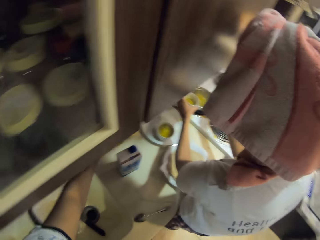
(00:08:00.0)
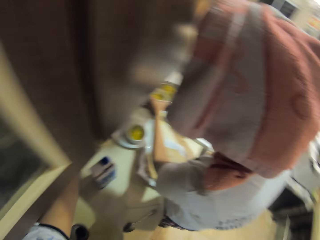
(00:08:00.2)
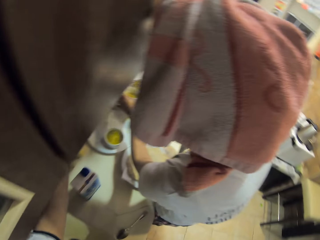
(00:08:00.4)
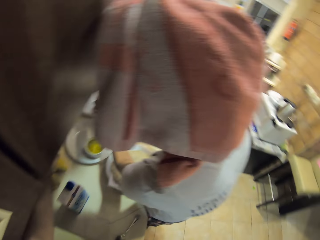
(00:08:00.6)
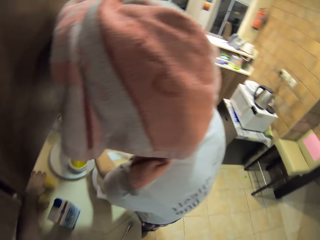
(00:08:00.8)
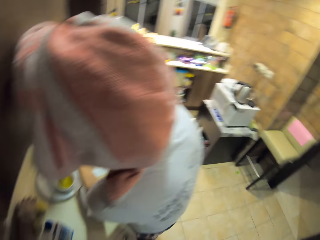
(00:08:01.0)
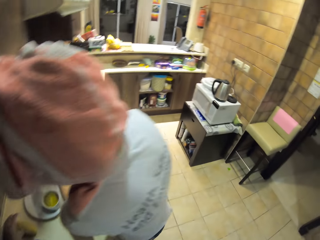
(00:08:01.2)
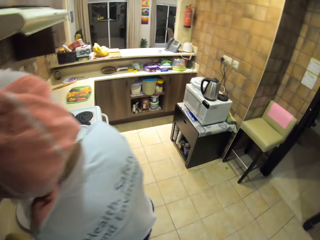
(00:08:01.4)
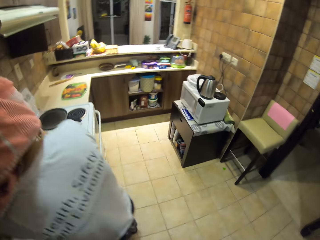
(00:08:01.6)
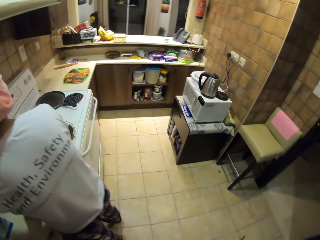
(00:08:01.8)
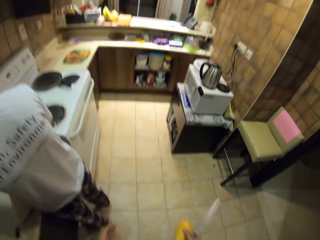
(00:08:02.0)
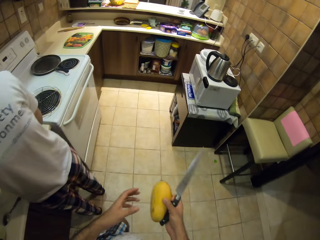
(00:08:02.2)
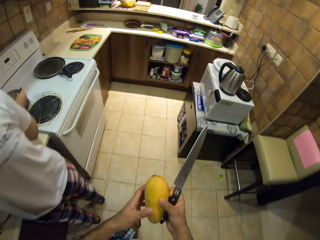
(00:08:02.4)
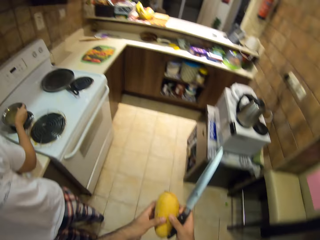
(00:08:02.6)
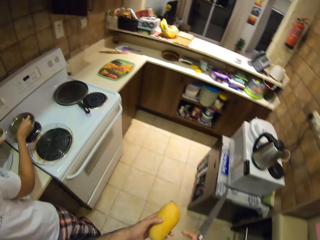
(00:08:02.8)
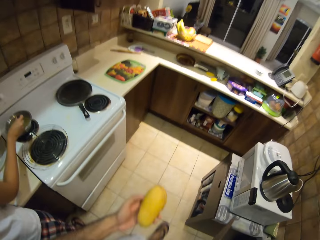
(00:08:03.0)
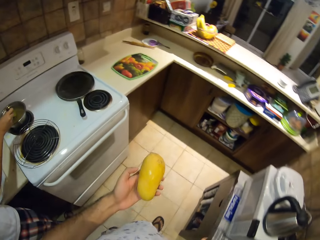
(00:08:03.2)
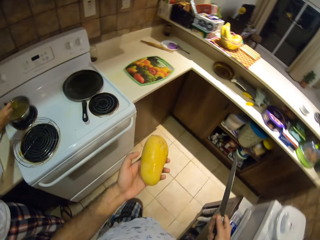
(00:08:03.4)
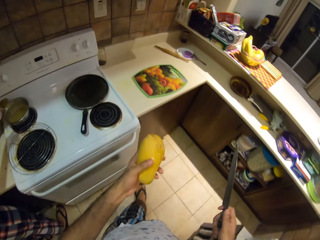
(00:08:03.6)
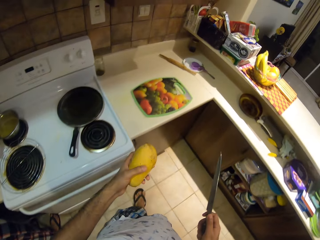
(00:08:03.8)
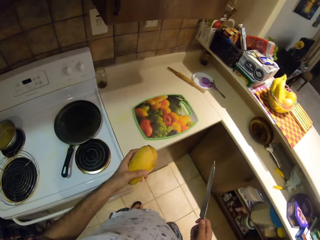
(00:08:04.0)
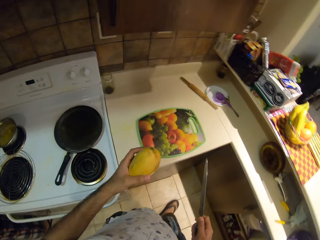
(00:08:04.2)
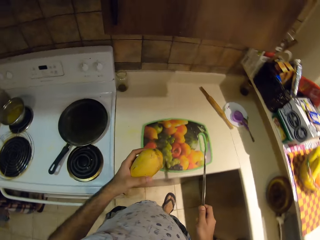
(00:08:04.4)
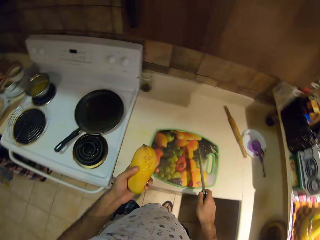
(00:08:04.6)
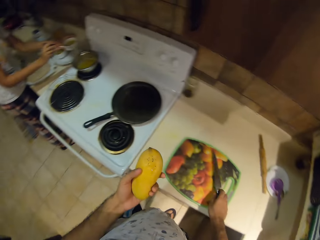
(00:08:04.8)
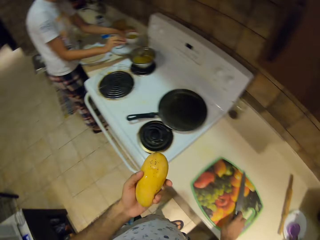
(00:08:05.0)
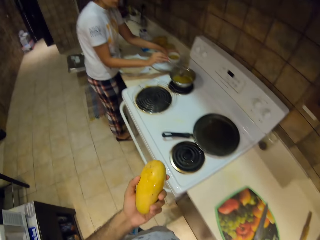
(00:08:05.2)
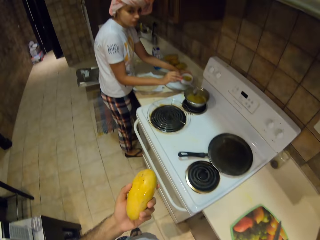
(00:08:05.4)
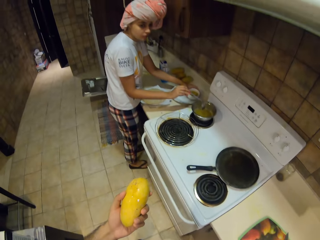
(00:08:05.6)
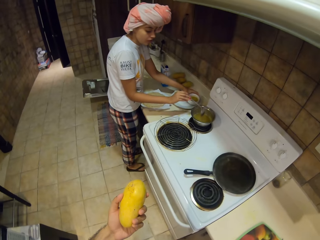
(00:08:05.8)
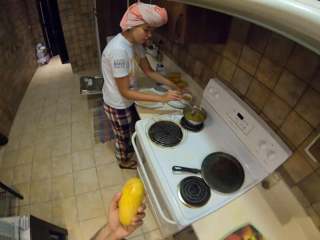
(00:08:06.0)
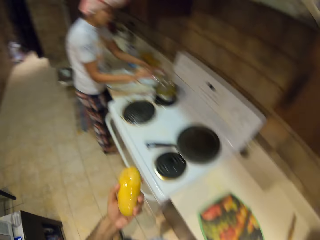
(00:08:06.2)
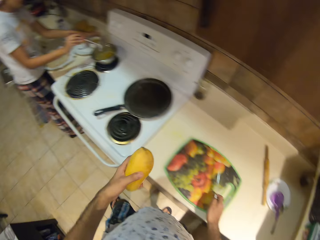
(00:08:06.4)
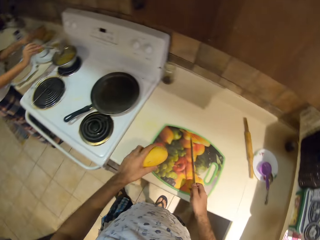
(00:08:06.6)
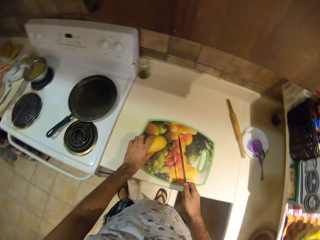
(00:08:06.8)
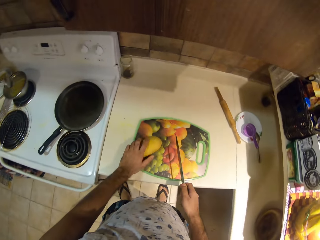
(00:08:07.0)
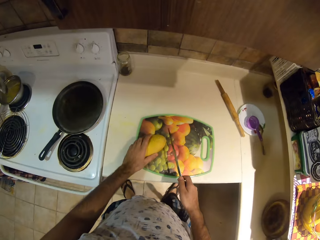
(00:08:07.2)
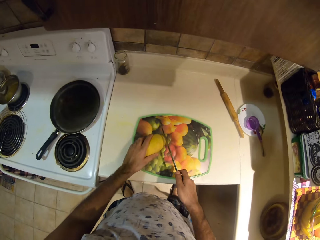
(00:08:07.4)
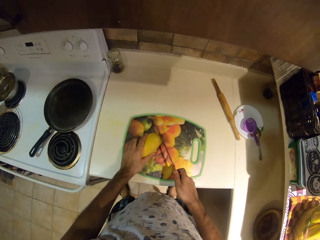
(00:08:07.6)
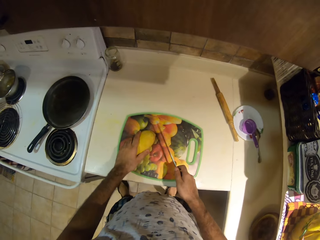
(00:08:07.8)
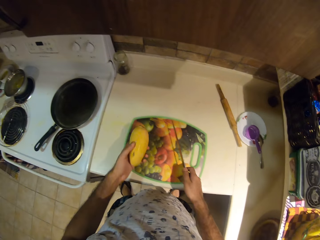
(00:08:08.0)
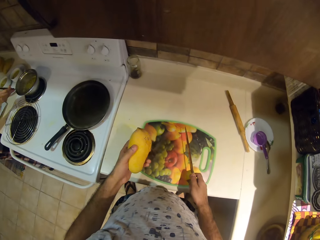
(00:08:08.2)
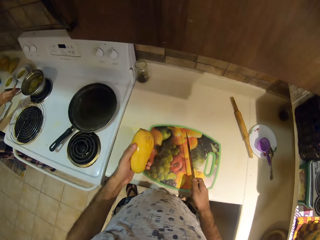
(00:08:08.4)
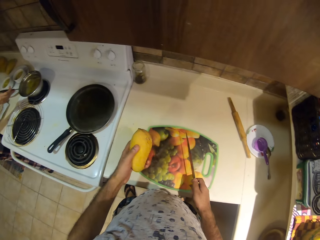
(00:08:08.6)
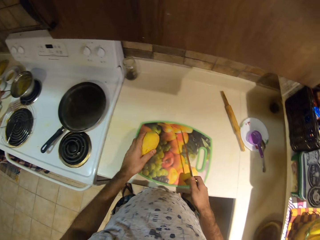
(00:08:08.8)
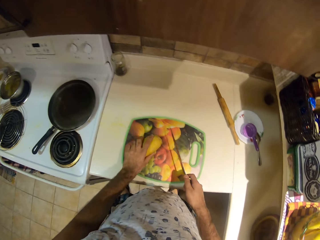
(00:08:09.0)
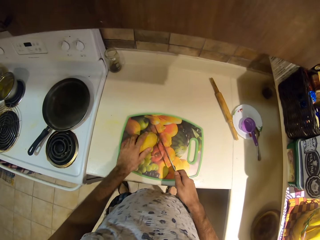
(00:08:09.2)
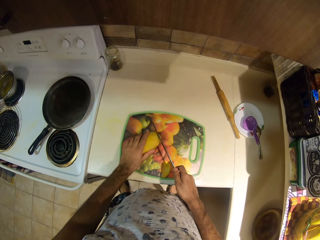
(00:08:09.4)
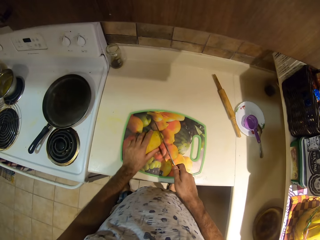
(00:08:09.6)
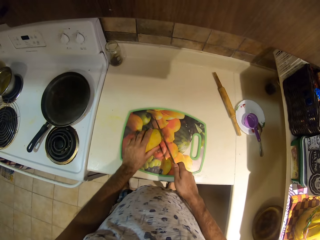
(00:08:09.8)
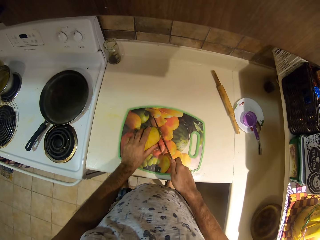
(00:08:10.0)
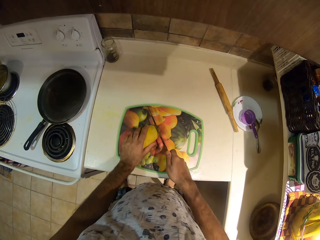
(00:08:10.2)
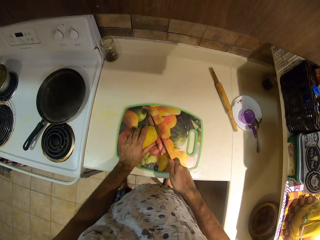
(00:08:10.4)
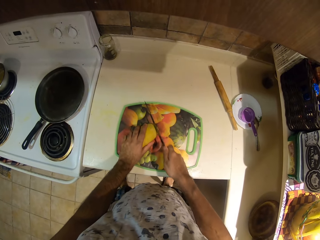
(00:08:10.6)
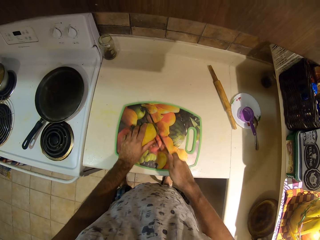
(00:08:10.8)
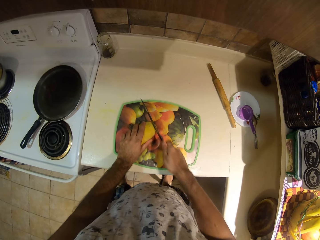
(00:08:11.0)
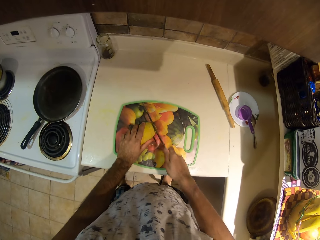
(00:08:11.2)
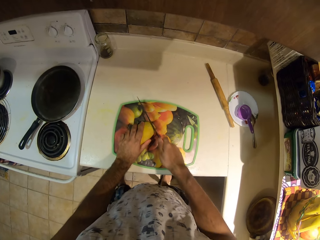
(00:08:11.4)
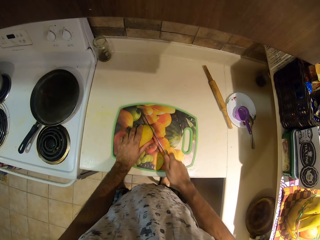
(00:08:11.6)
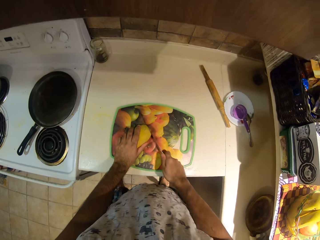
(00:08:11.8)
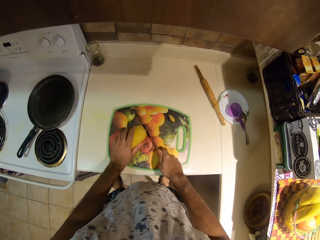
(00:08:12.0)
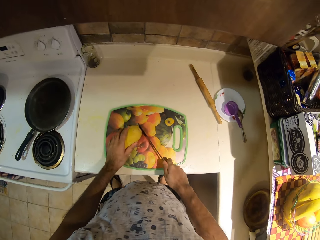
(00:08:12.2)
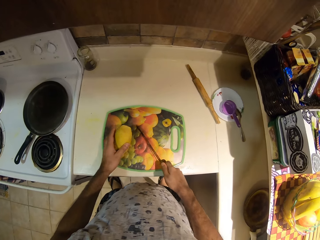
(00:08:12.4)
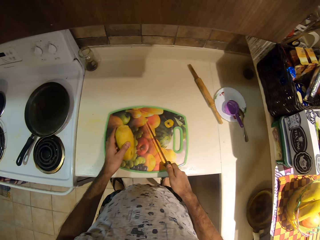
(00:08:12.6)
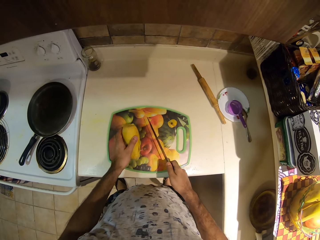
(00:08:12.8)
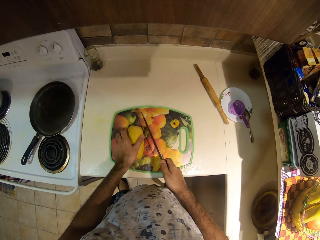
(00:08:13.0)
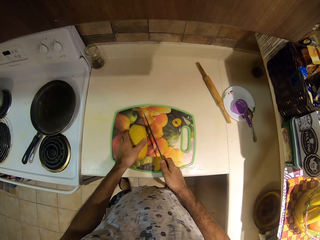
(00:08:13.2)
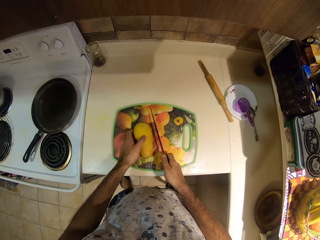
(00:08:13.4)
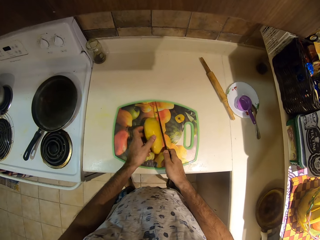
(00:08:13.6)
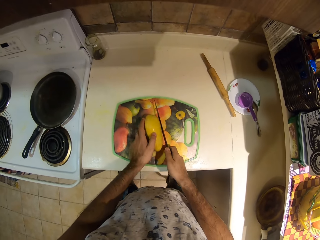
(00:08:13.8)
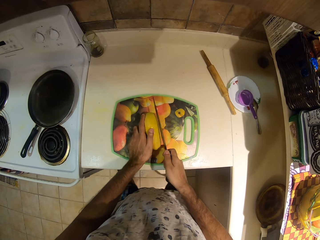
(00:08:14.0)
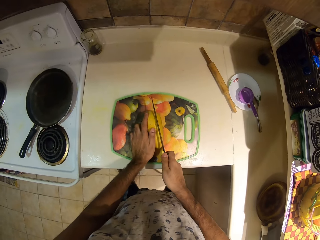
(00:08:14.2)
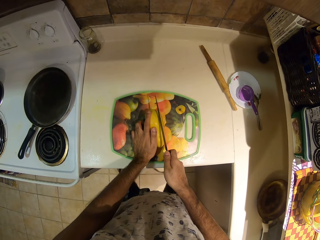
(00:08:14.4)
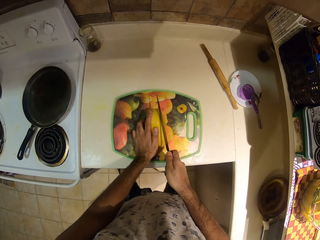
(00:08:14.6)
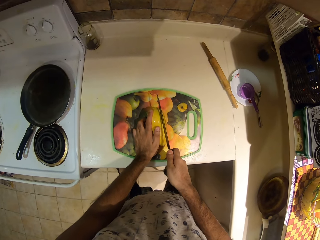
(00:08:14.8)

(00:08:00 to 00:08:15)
The camera wearer interacts with a person. They move around. They walk. They put a knife on the chopping board. They put a mango on the chopping board. They chop the mango over the chopping board with the knife.

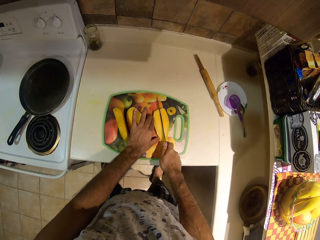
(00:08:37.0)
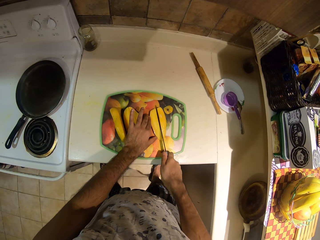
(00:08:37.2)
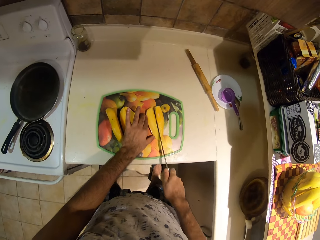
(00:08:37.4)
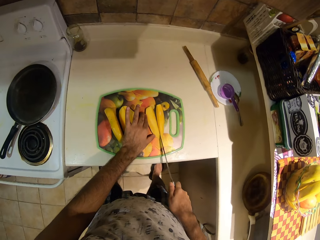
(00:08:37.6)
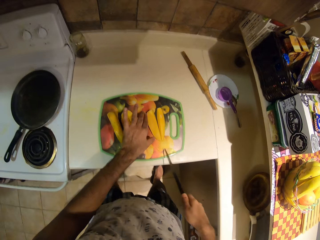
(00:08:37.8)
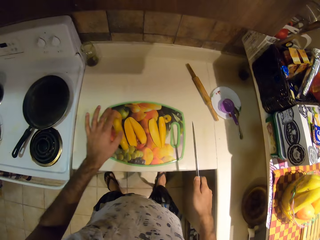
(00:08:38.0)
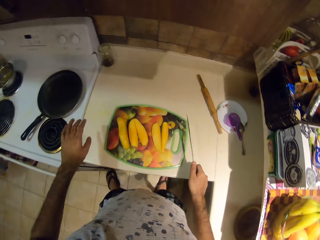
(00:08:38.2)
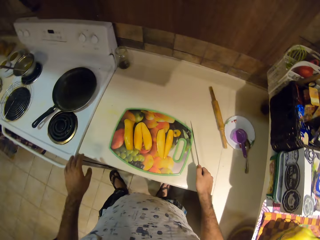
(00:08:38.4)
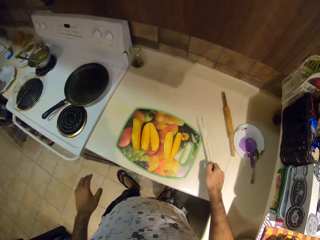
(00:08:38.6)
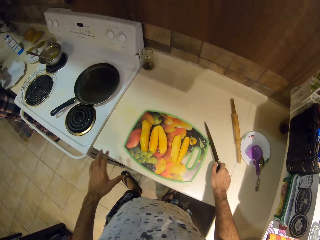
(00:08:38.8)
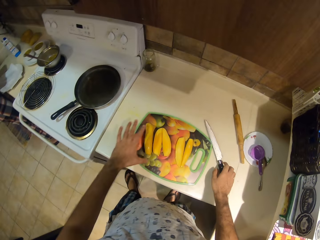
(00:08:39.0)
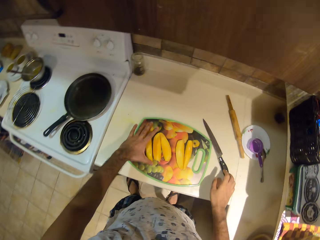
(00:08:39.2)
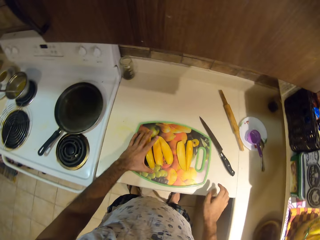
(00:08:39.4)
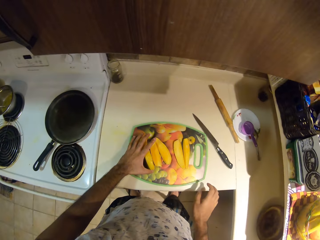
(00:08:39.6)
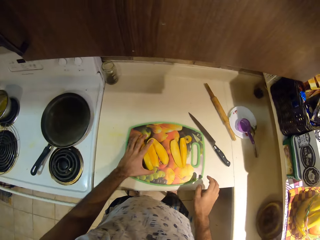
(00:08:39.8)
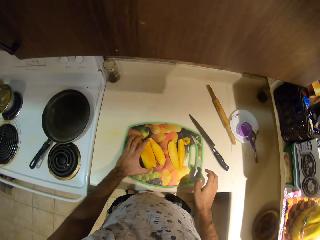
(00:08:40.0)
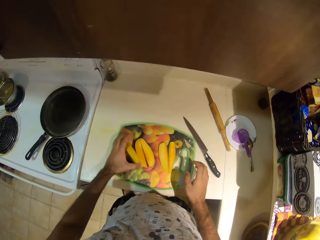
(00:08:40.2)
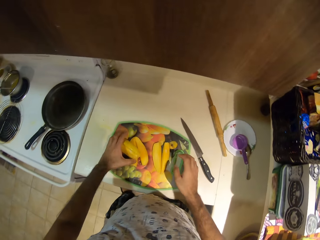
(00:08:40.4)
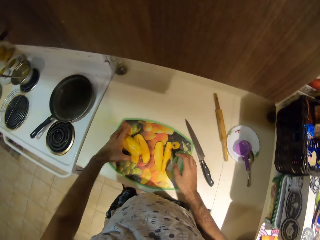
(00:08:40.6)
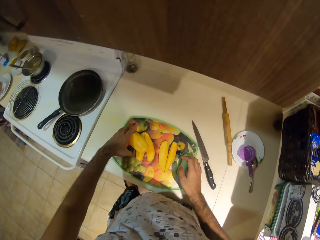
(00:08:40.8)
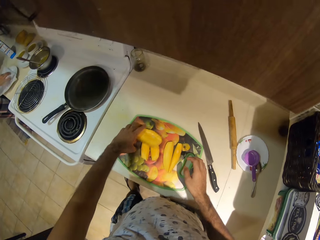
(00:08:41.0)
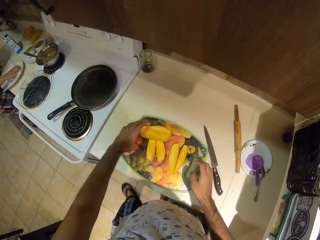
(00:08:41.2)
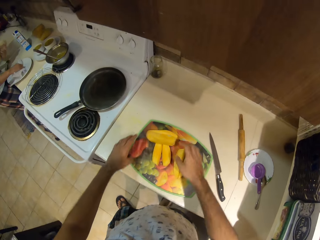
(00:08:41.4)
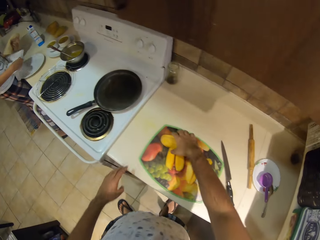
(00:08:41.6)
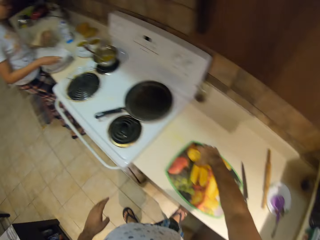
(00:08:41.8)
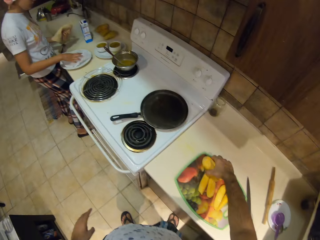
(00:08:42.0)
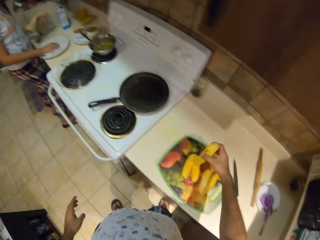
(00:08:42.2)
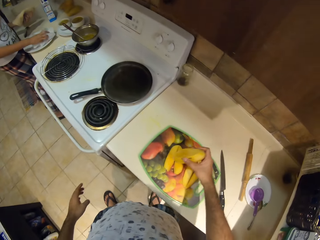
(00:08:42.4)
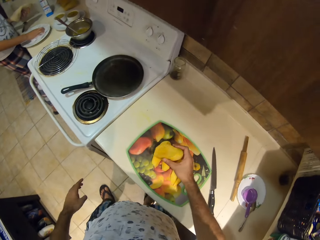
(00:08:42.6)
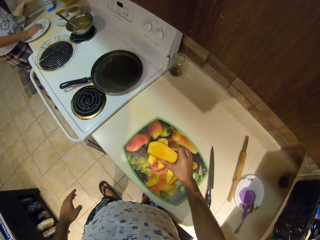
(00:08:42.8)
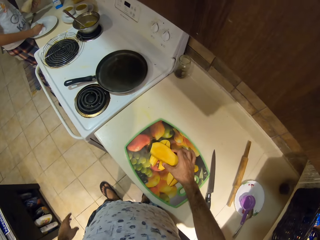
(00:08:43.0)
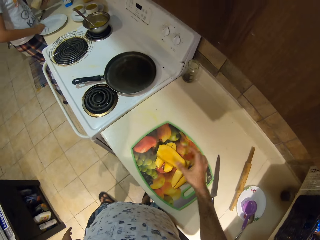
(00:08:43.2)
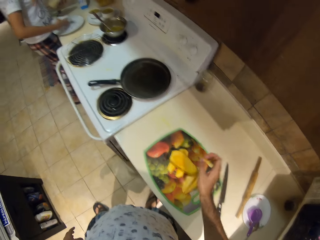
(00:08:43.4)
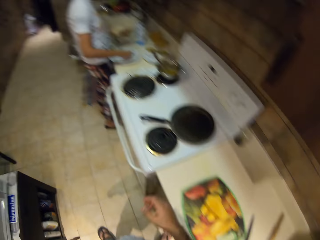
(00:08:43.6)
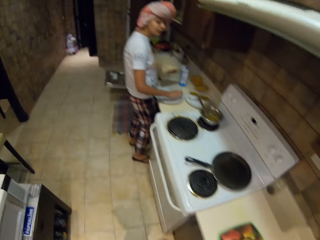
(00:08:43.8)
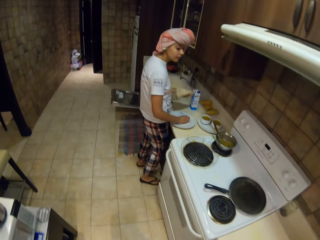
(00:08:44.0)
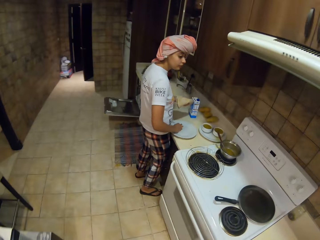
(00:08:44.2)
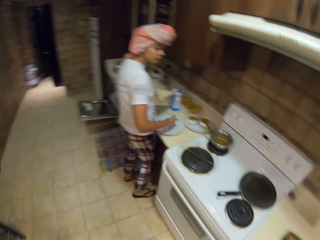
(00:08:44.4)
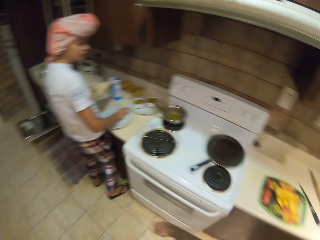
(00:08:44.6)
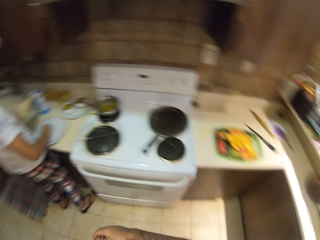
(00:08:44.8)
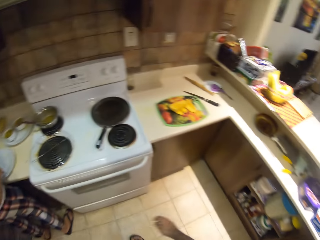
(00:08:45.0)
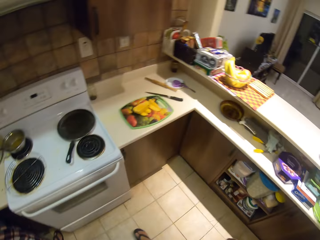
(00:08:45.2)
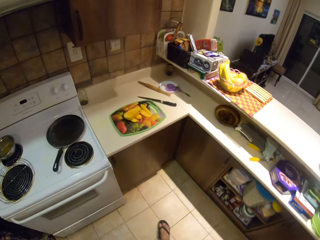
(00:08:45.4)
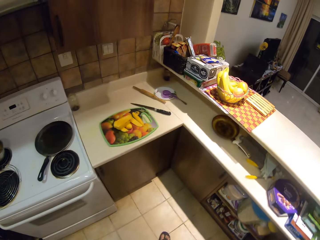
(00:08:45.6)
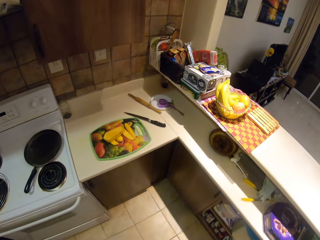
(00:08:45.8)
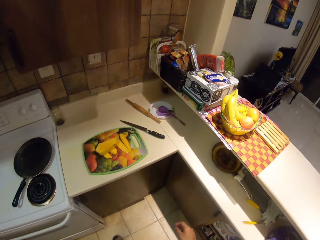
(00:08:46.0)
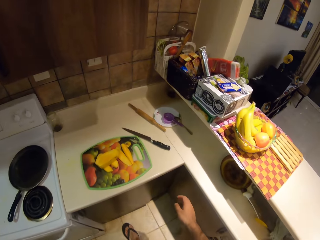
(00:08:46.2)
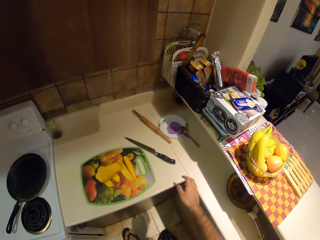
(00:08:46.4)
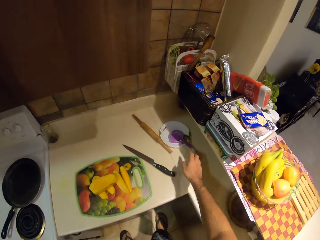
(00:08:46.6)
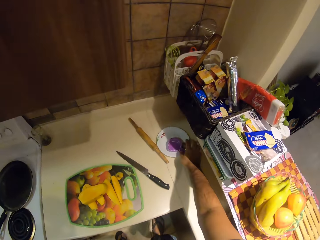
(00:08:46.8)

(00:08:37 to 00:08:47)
The camera wearer puts down the knife. They arrange the mangoes. They gather the chopped mango pieces. They pick up the mango seed. They look around. They walk.
